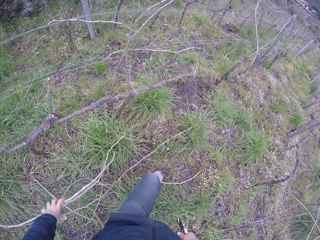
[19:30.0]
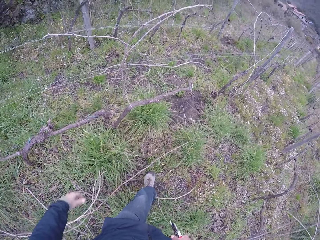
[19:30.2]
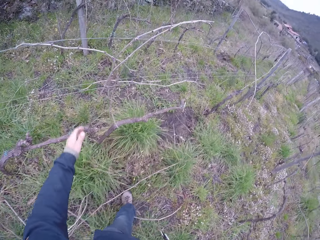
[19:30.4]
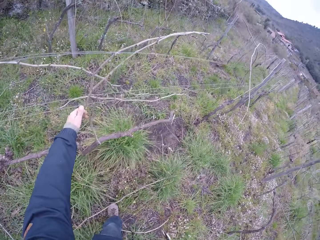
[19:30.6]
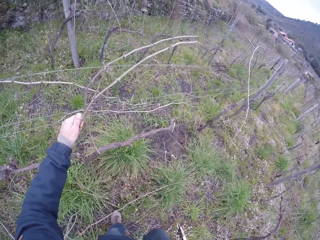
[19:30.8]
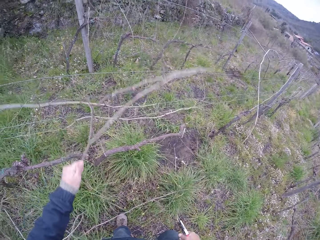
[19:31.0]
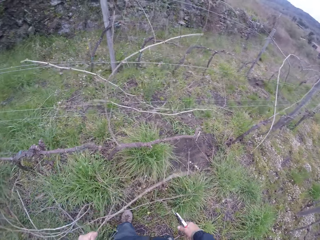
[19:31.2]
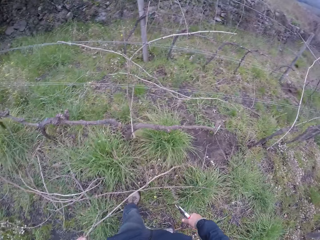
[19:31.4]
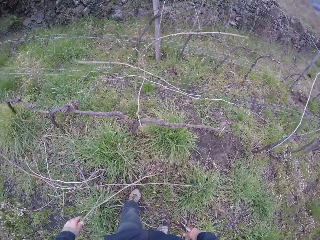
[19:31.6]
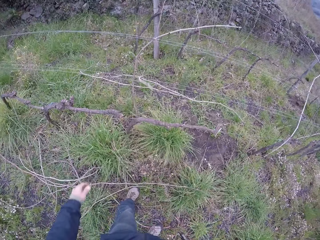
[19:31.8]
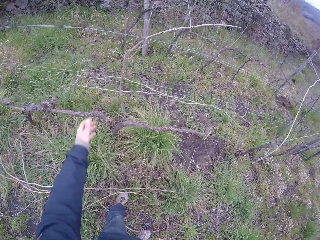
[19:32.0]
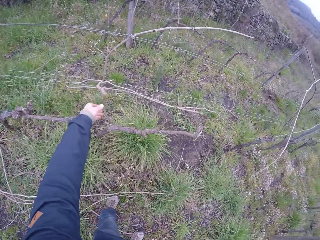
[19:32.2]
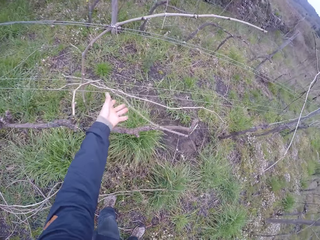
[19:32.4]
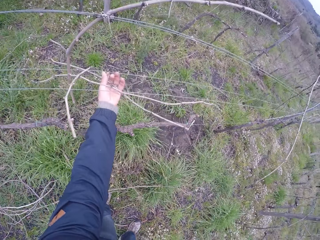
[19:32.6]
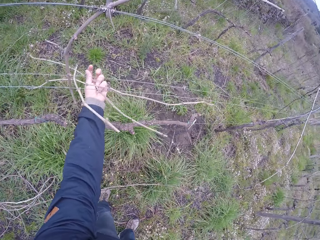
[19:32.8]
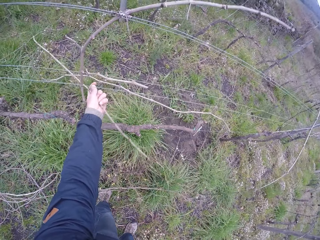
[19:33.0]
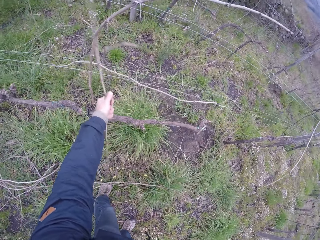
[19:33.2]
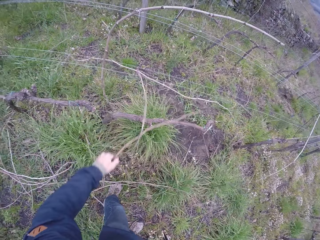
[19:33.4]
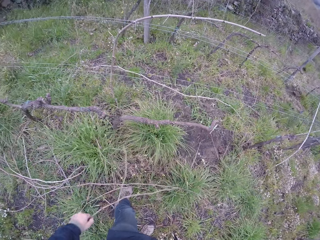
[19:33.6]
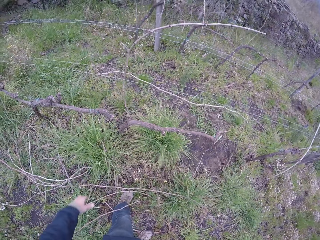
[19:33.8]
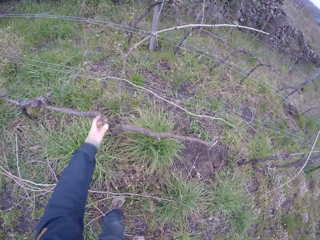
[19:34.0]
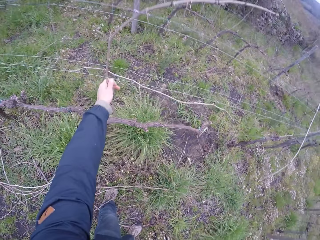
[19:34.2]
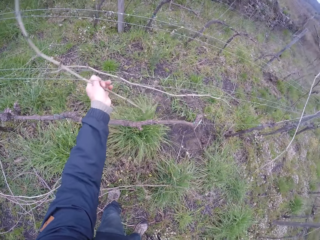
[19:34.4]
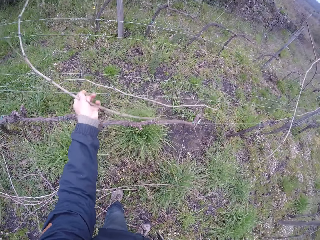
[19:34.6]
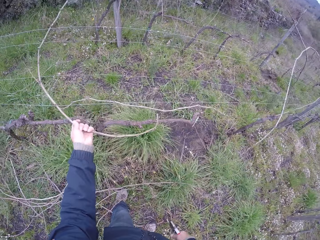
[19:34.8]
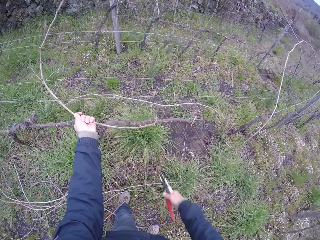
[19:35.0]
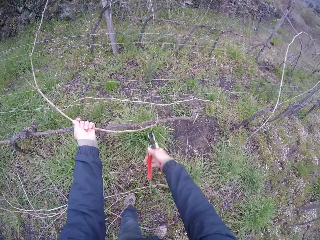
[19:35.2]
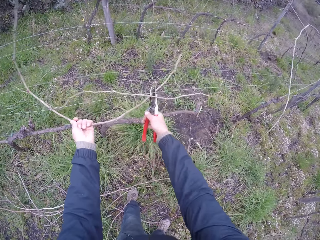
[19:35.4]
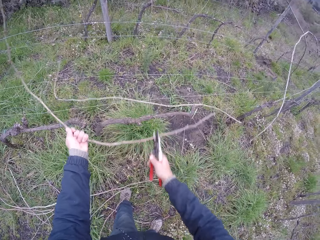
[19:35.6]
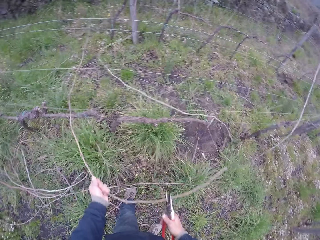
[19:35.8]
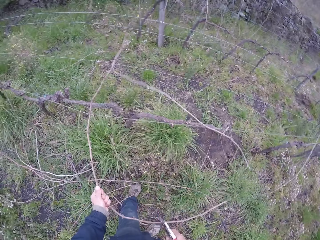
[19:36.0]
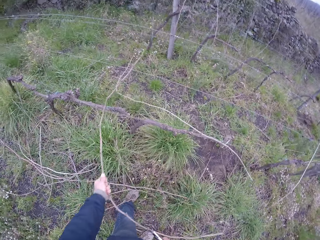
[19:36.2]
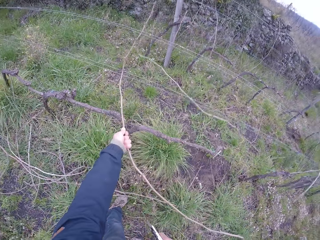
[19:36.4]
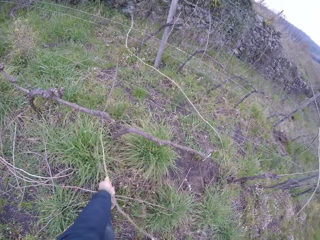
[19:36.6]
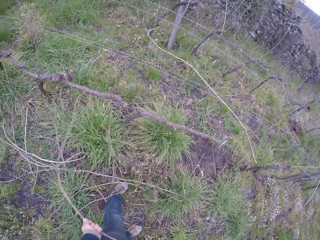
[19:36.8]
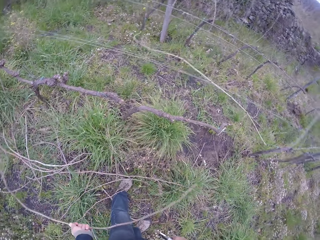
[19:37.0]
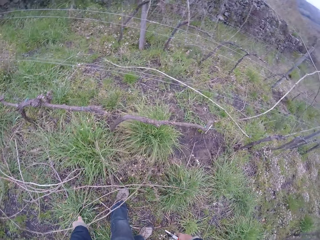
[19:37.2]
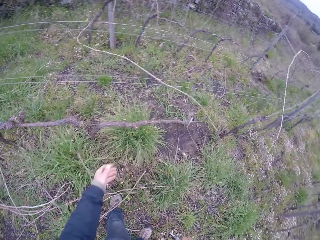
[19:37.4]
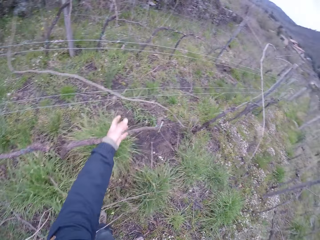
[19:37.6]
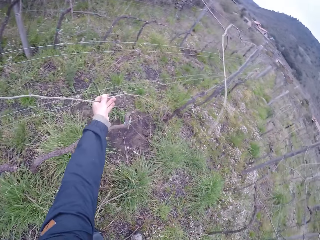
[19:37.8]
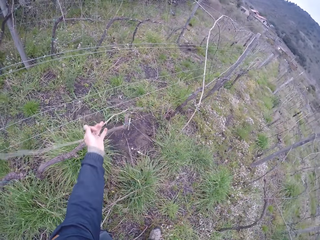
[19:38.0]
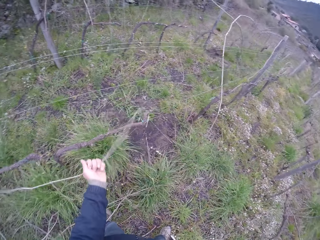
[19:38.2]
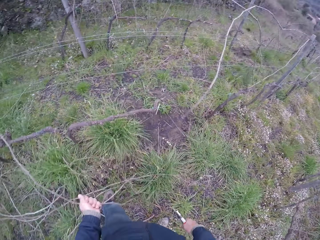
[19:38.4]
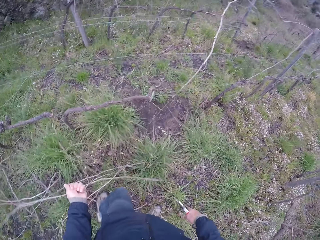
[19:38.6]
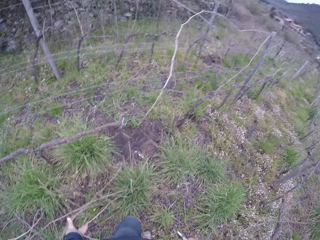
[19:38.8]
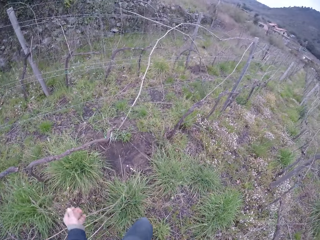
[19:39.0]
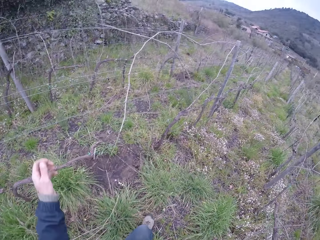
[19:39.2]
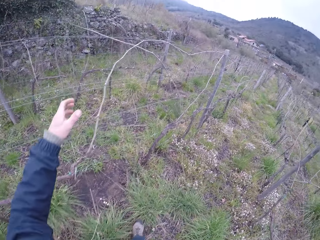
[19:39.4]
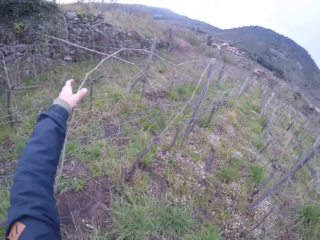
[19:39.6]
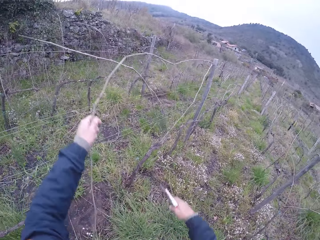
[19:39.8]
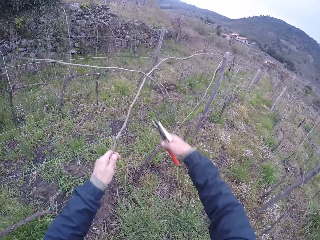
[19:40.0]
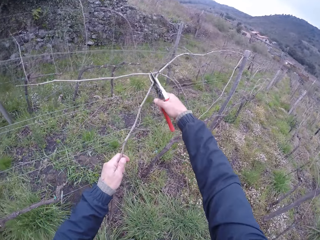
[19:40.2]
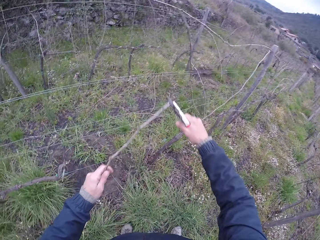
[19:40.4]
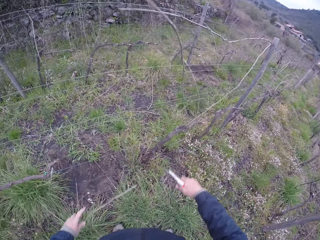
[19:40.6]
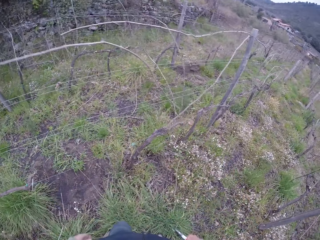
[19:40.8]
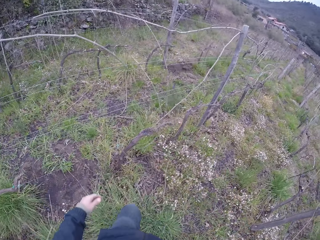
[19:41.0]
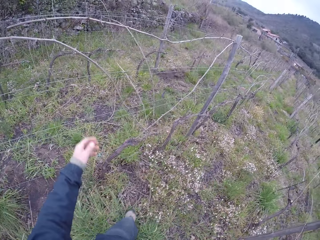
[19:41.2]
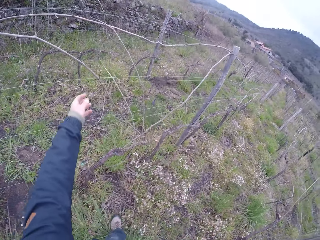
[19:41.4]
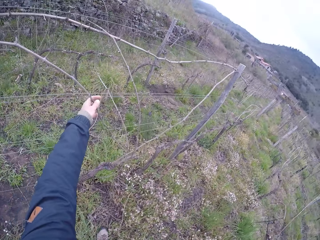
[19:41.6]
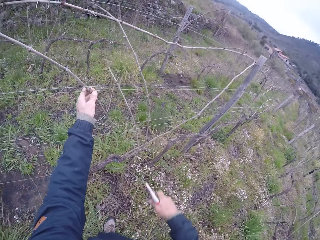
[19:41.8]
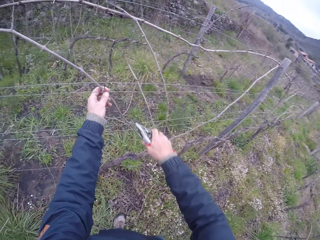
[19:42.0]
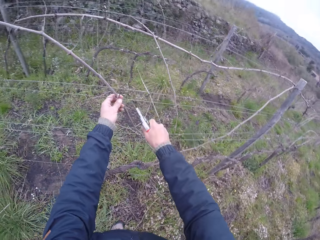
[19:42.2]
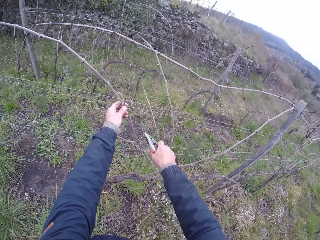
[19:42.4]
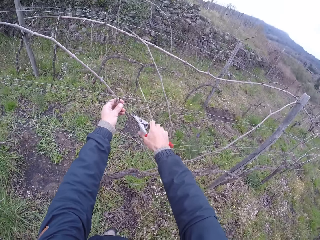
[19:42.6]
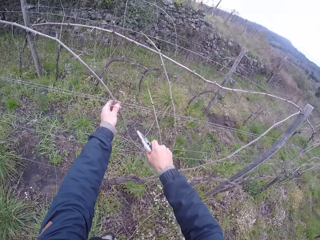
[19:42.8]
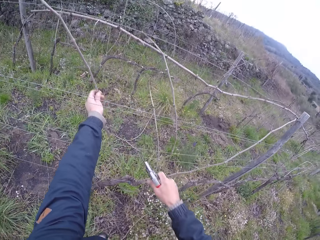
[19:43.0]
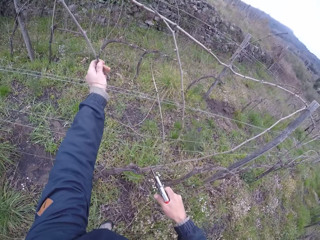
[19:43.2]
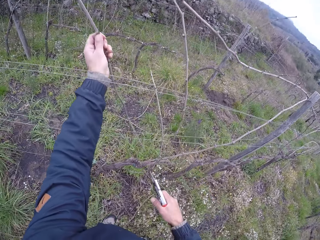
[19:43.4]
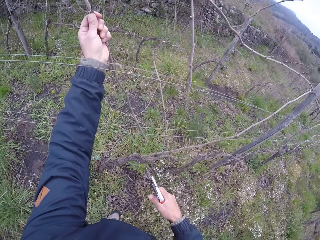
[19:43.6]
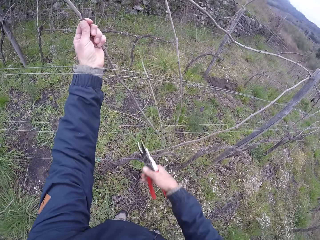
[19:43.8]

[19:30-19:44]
The camera wearer drops the twigs on the ground with his left hand. He removes a twig from the wire fence with his left hand. He drops the twig on the ground with his left hand. He removes two twigs from the wire fence with his left hand. He drops the twigs on the ground with his left hand. He pulls a twig from the wire fence with his left hand. He pulls the twig from the wire fence with the plier in his right hand. He holds a twig with pliers. He drops the twig on the ground with his left hand. He pulls a twig from the wire fence with his left hand. He drops the twig on the ground with his left hand. He pulls a twig from the wire fence with his left hand. He cuts the twig with the plier in his right hand. He drops the twig on the ground with his left hand. He pulls a twig from the wire fence with his left hand. He cuts some branches on the twig with the plier in his right hand.

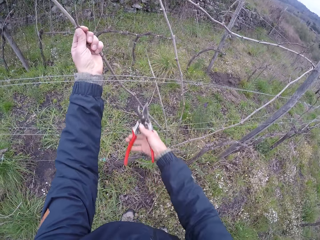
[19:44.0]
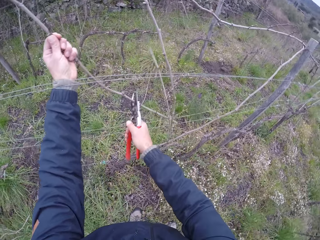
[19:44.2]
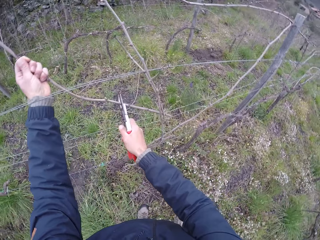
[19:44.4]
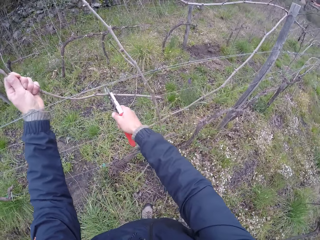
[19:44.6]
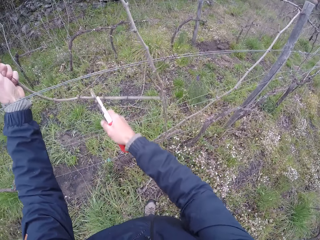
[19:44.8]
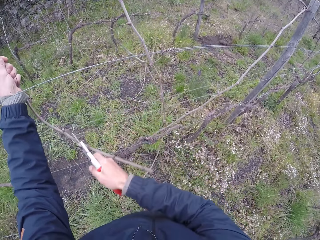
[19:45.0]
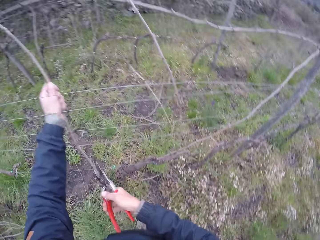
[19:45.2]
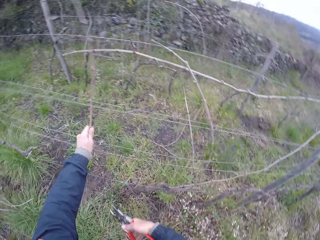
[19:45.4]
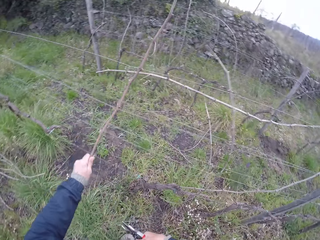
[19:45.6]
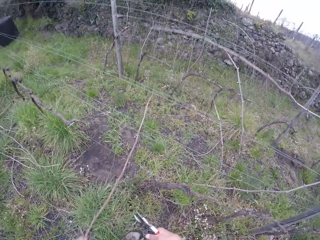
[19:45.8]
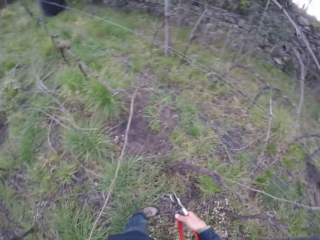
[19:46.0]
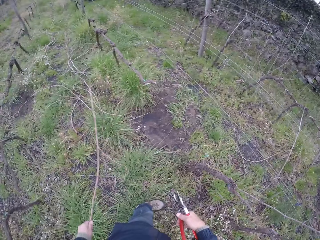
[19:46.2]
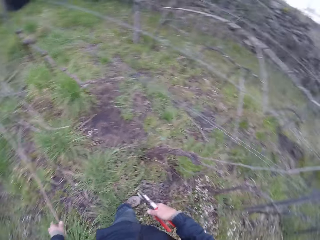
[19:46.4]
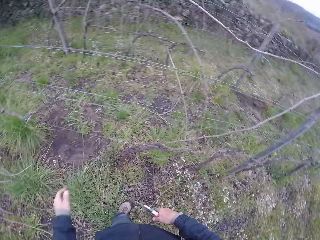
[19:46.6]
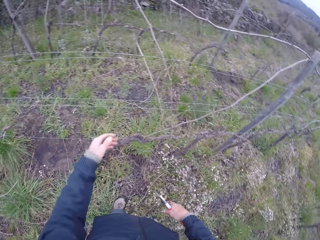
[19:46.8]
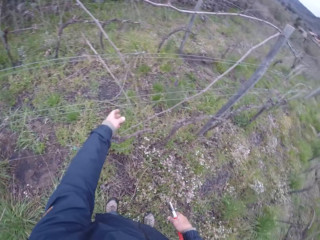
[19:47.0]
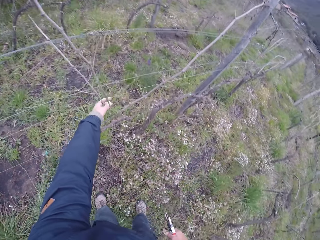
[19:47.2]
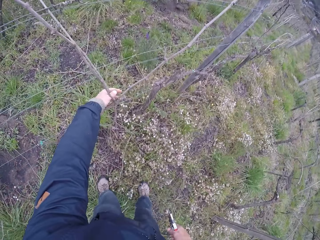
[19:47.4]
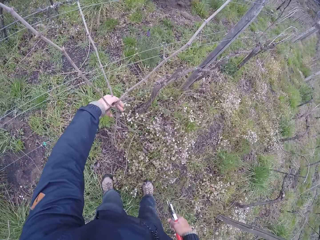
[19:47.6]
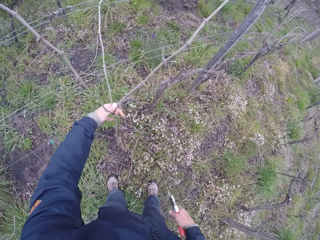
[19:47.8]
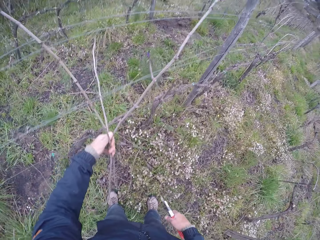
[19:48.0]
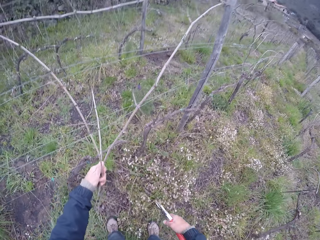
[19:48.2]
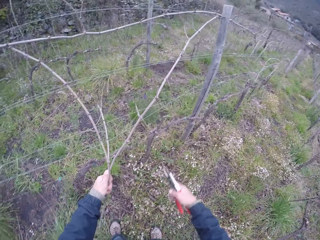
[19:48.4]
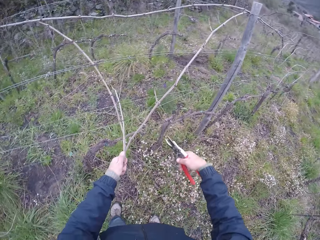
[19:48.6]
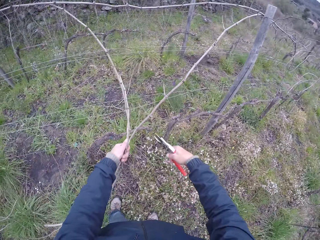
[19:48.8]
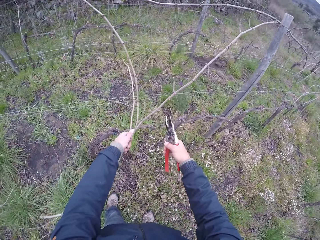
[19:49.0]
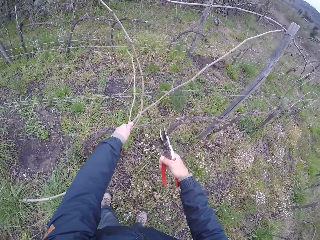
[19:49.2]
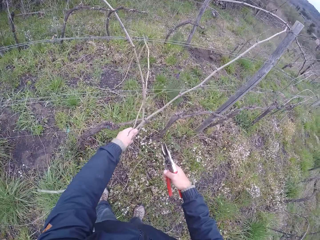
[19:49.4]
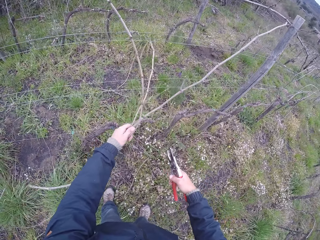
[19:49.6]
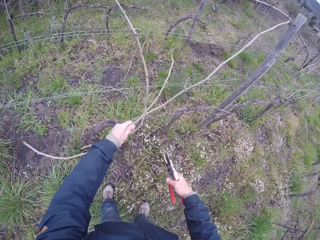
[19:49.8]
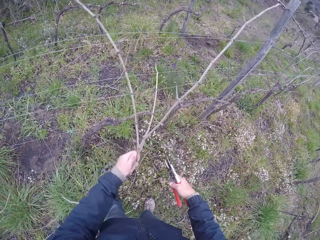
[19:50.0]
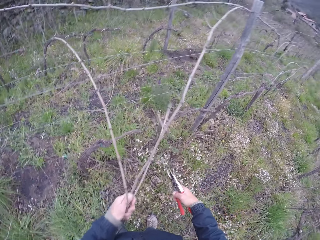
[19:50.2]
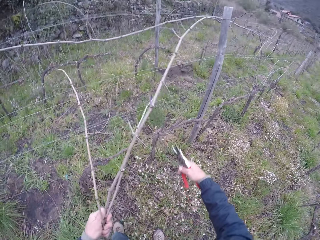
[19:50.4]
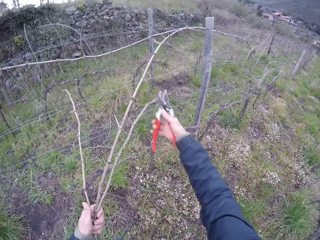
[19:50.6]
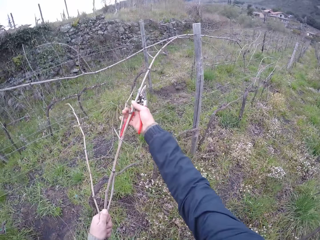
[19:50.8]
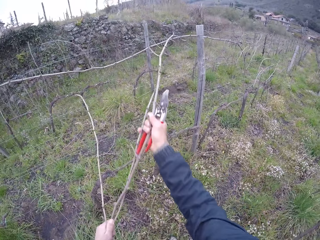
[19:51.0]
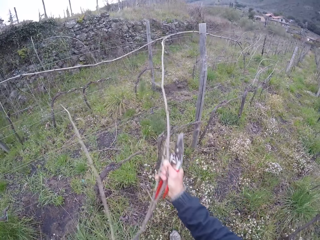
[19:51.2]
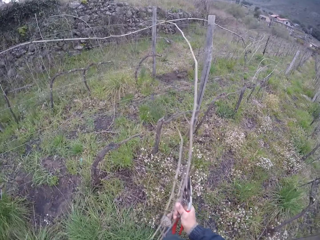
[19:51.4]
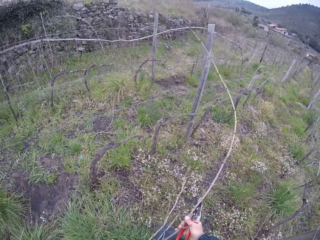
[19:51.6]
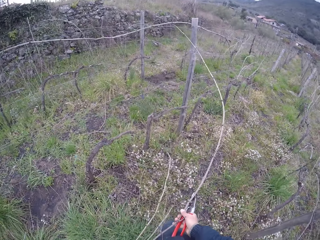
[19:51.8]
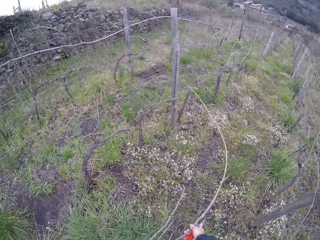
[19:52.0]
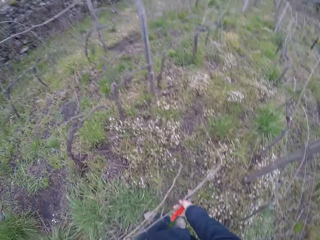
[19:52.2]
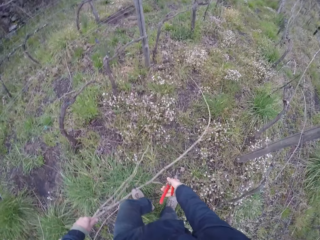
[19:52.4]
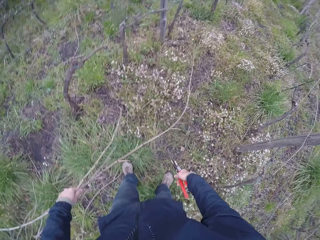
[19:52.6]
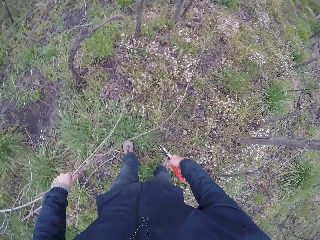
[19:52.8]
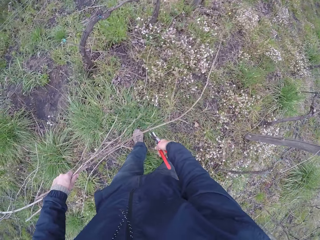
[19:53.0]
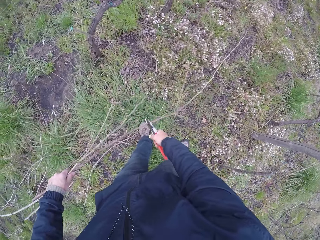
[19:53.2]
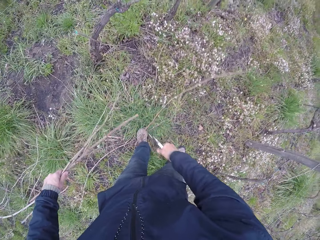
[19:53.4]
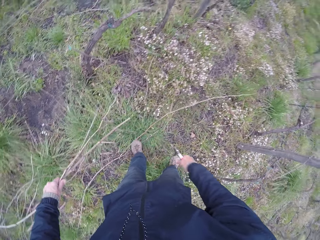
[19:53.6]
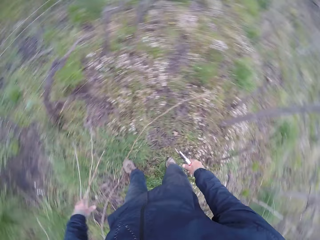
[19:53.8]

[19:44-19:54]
The camera wearer removes the twig from the wire fence with the plier in his right hand. He holds a twig with pliers. He pulls the twig from the wire fence with his left hand. He drops the twig on the ground with his left hand. He pulls some twigs from the wire fence with his left hand. He removes the twigs from the wire fence with both hands. He cuts a twig from the twigs with the plier in his right hand.
